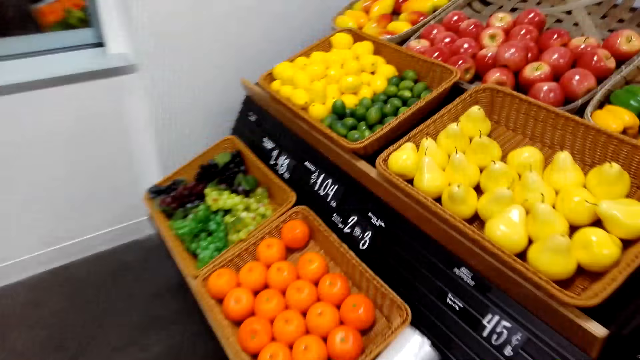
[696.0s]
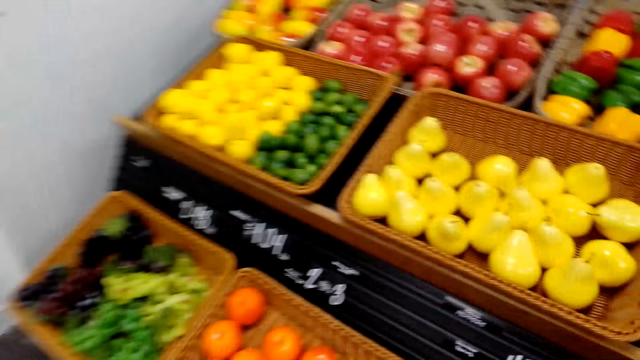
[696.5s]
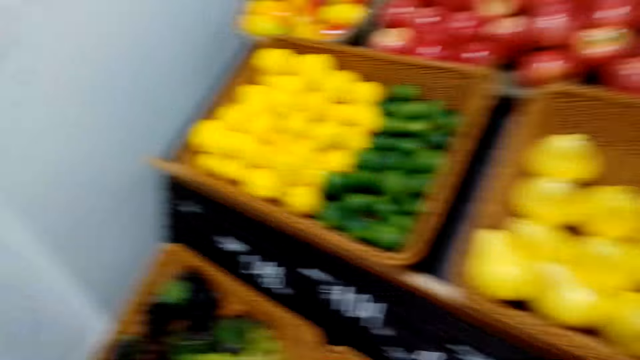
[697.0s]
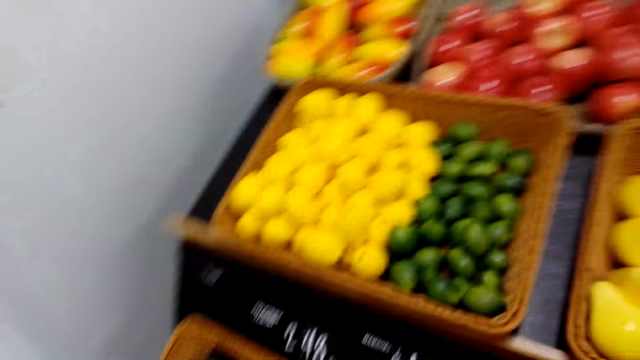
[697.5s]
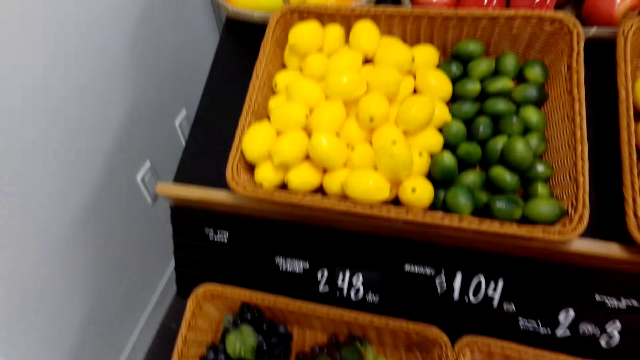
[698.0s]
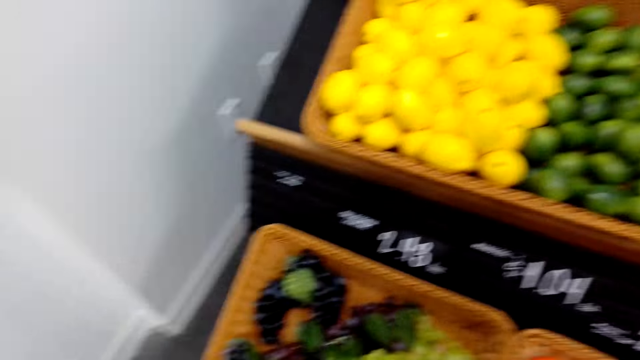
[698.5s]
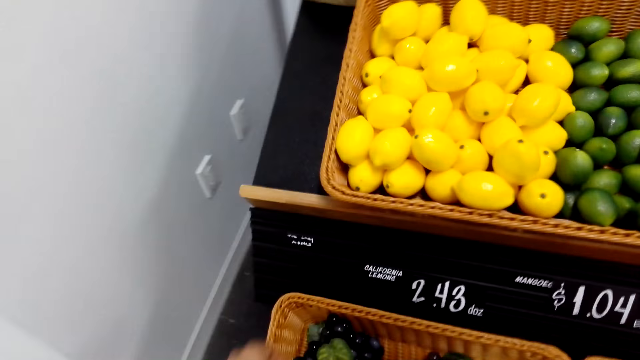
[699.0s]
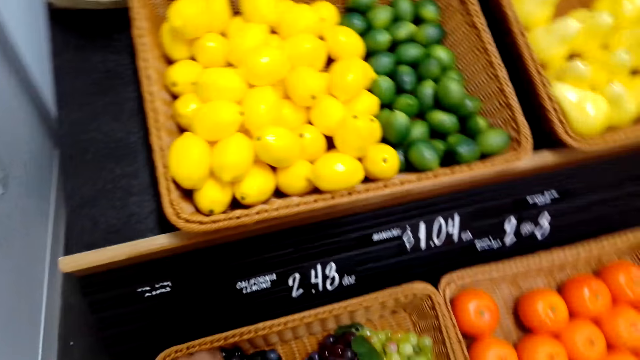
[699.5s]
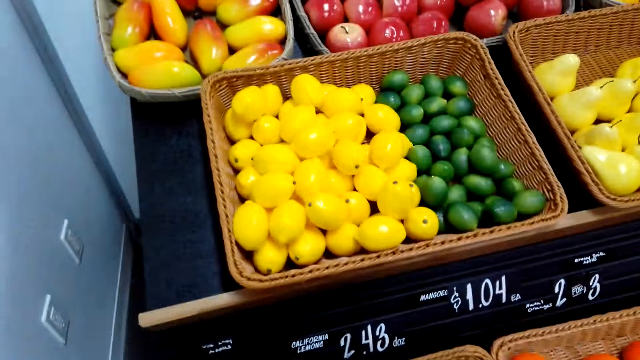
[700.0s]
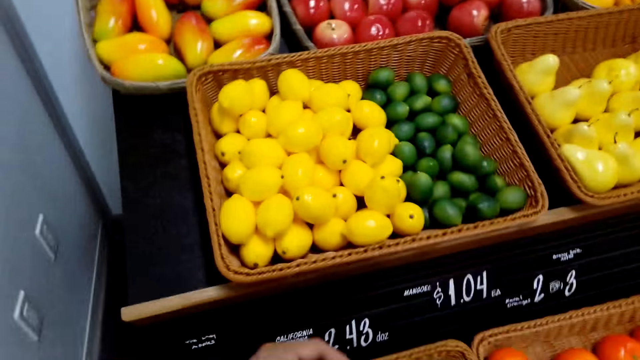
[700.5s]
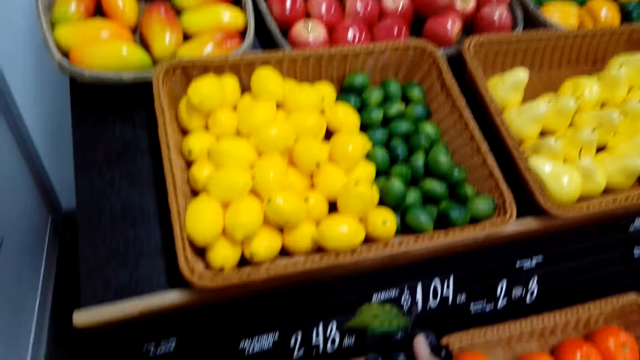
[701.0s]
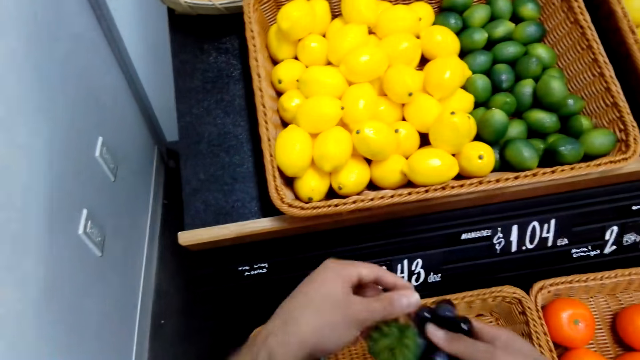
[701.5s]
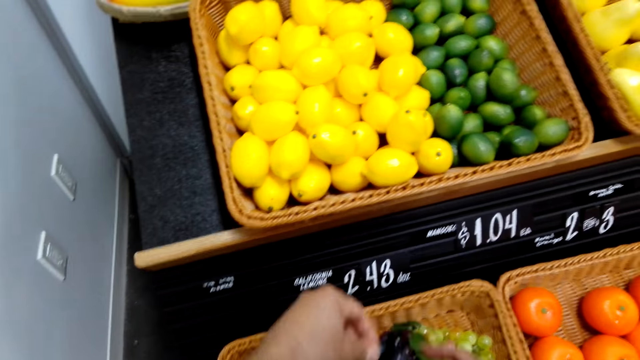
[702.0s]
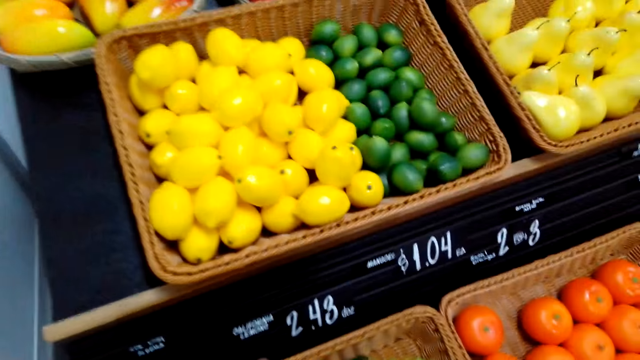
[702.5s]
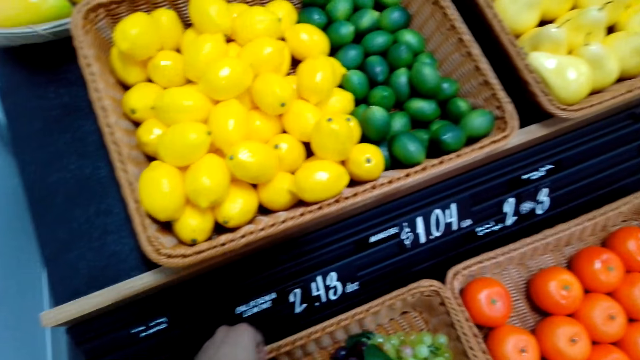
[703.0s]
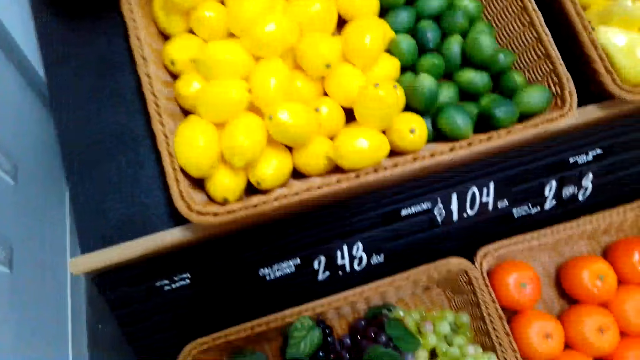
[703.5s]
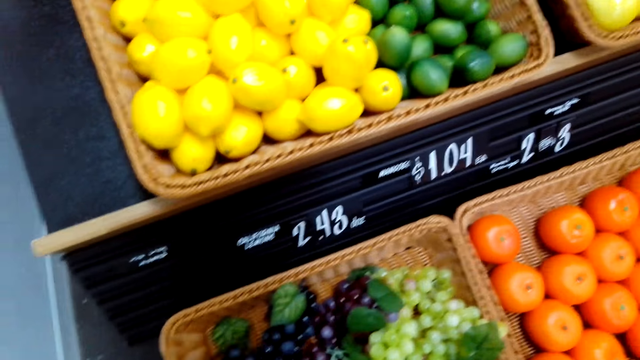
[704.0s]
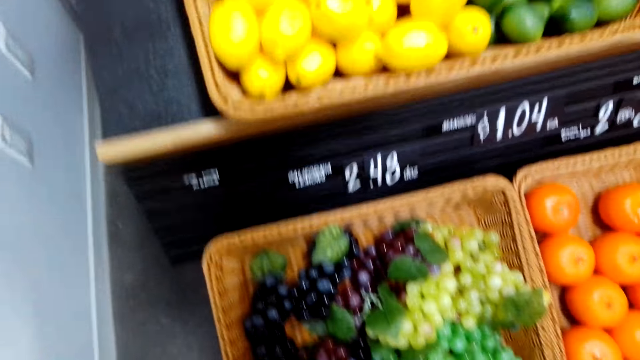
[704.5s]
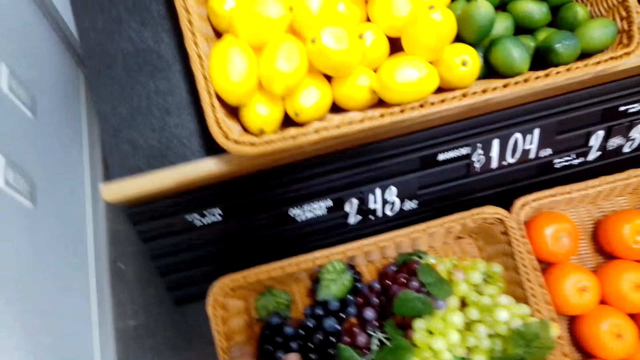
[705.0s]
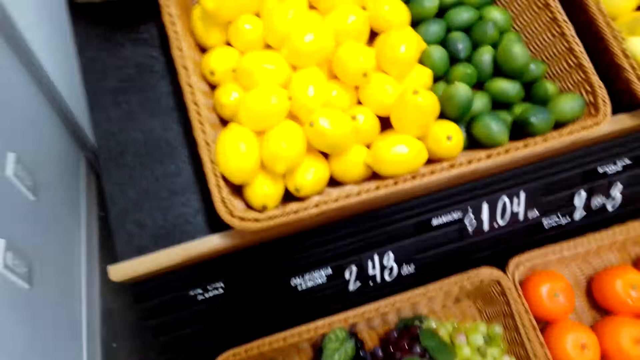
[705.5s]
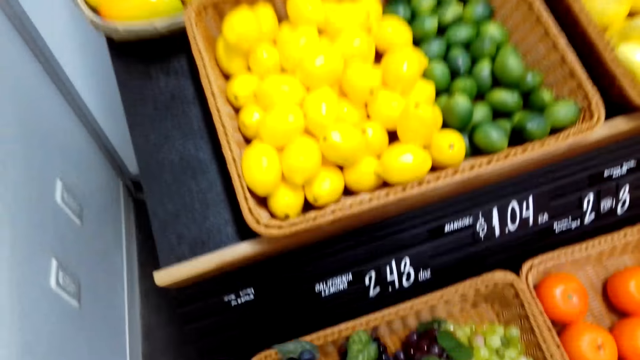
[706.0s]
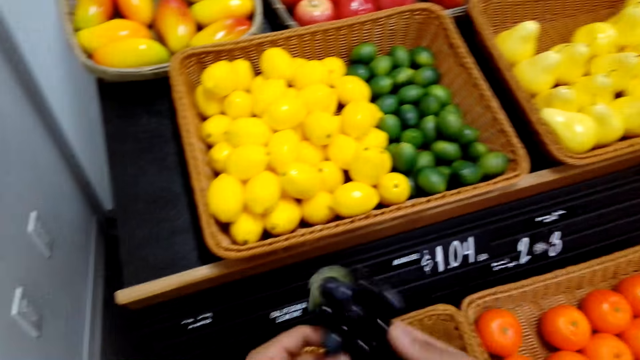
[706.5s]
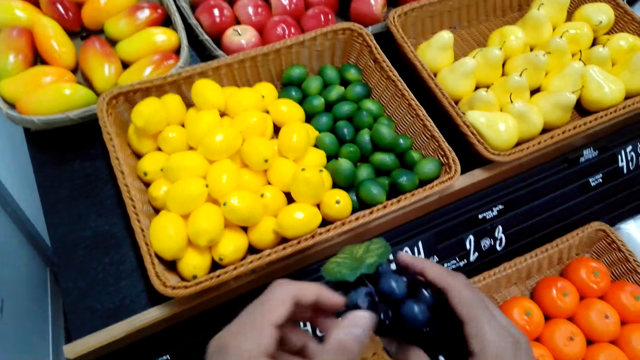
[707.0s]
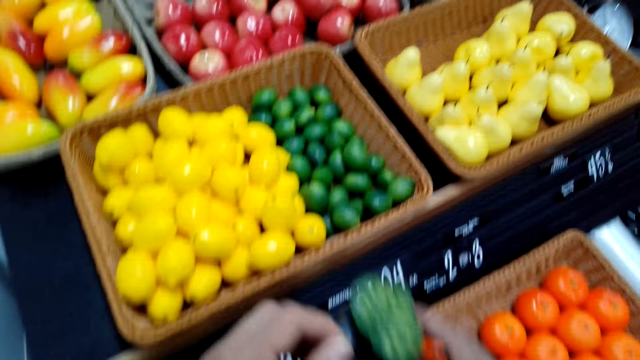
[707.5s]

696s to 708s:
The camera wearer looks around the shelf. They inspect grapes on display and touch fruits on the shelf.

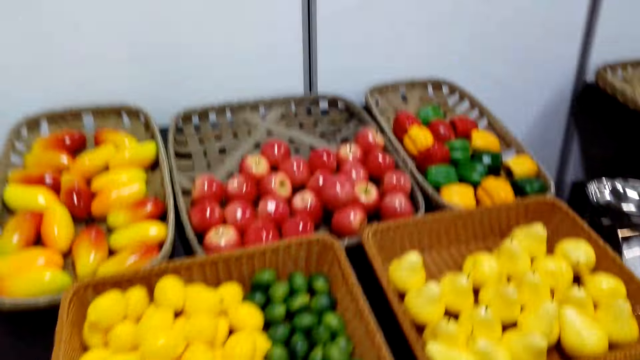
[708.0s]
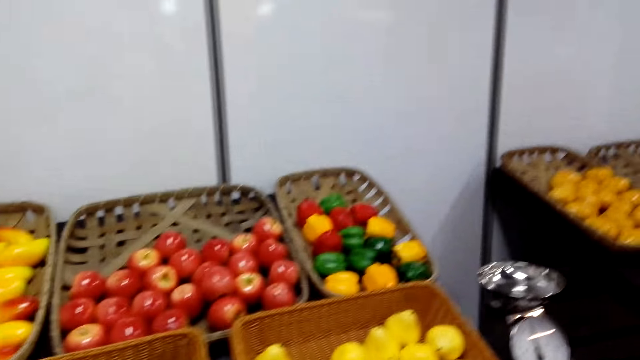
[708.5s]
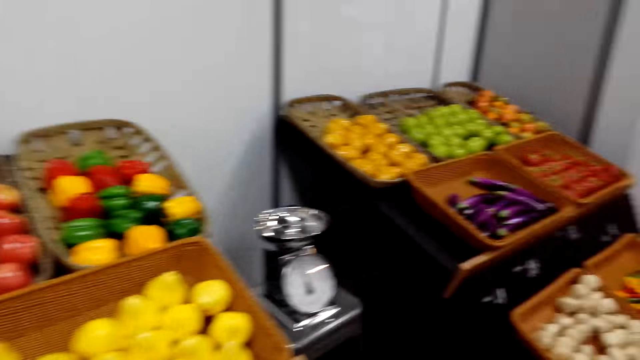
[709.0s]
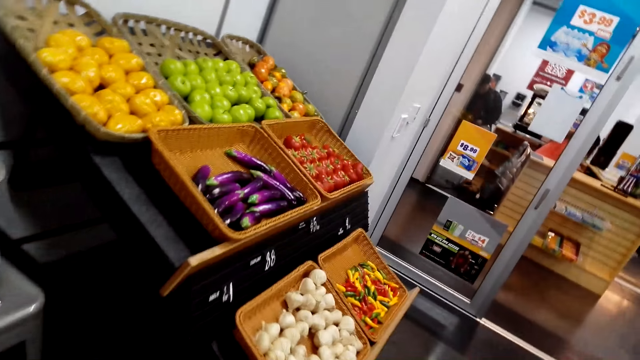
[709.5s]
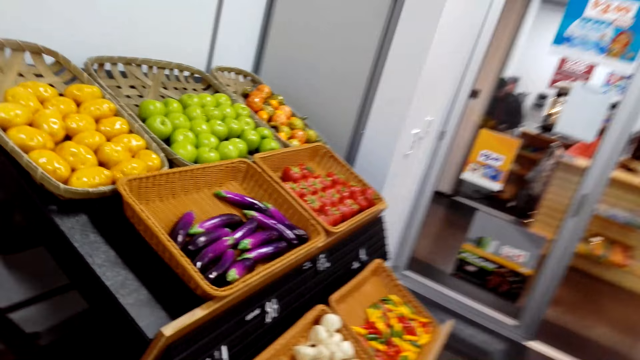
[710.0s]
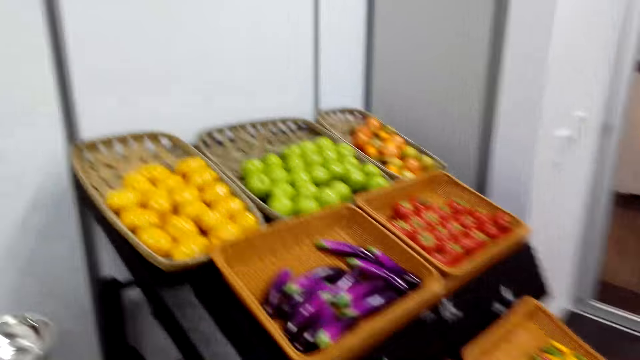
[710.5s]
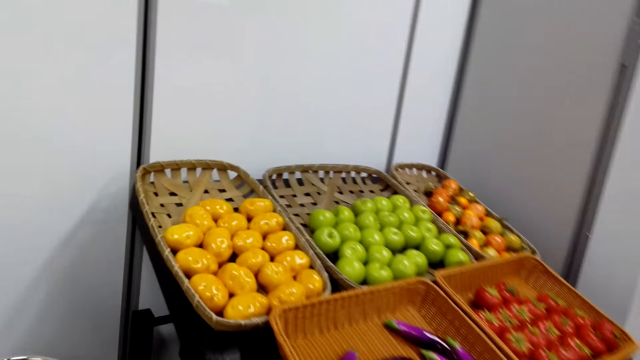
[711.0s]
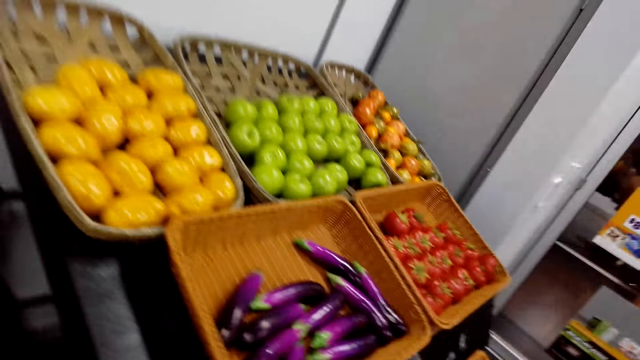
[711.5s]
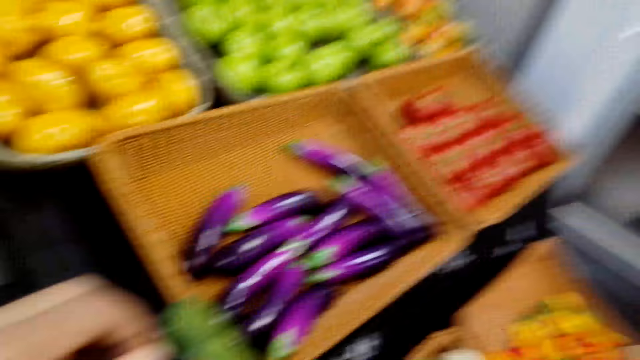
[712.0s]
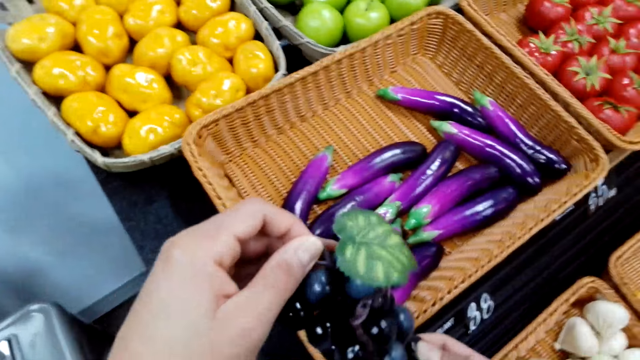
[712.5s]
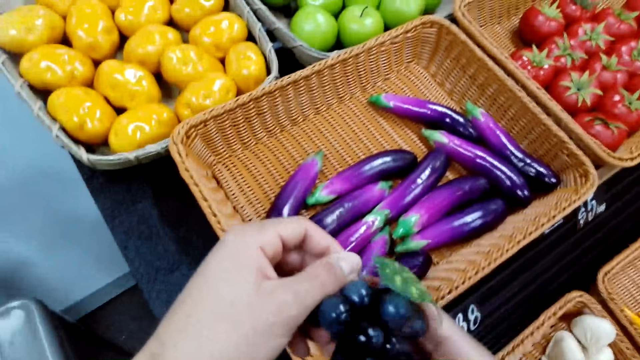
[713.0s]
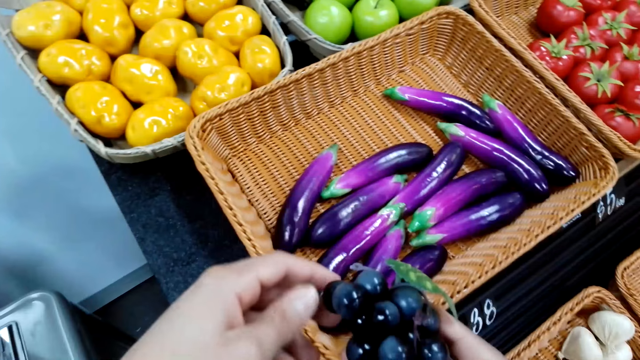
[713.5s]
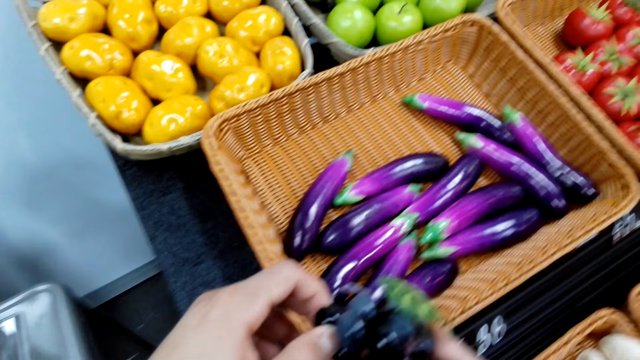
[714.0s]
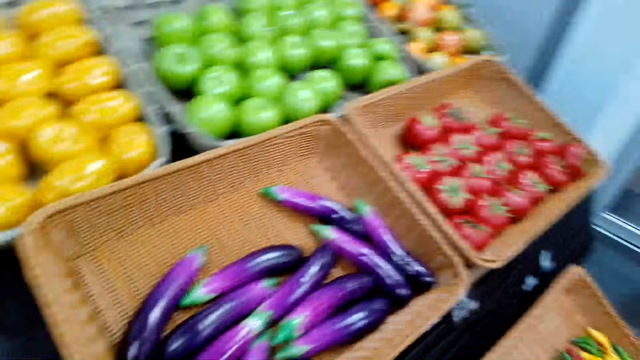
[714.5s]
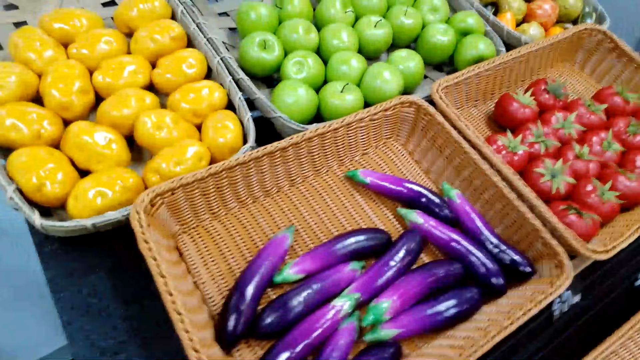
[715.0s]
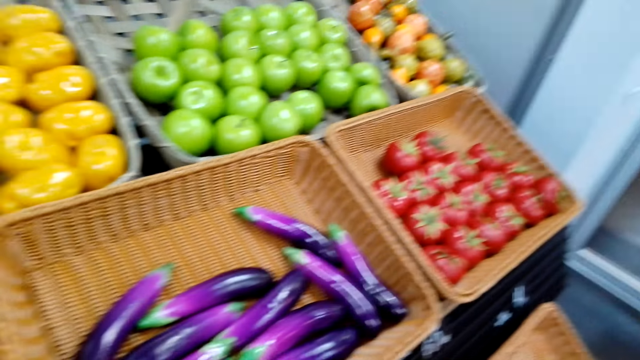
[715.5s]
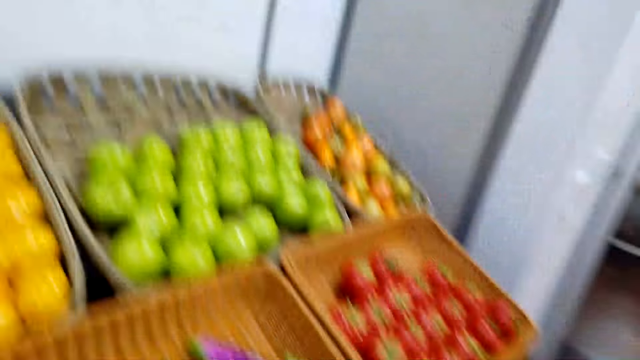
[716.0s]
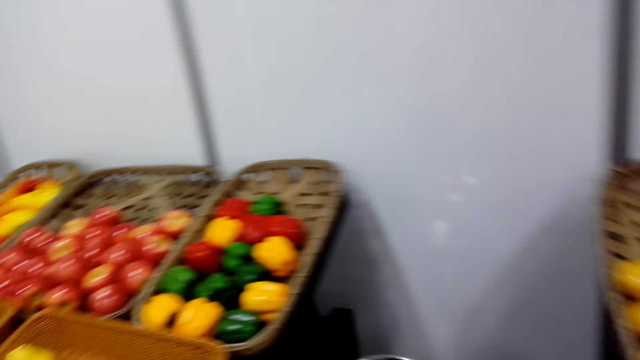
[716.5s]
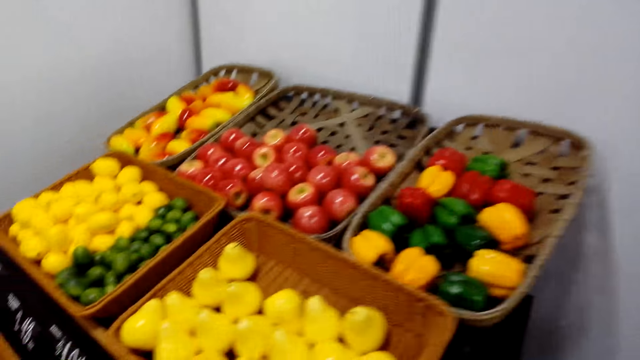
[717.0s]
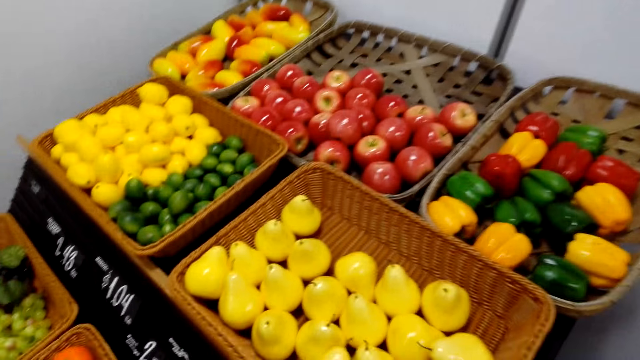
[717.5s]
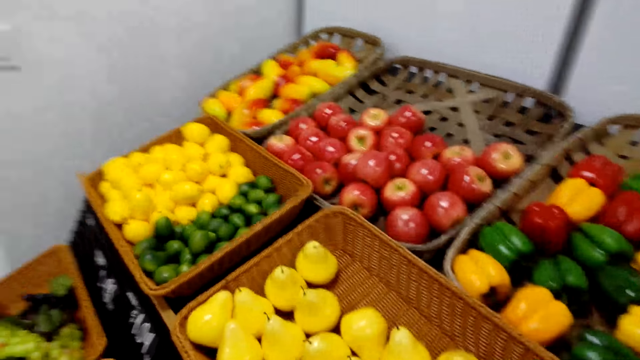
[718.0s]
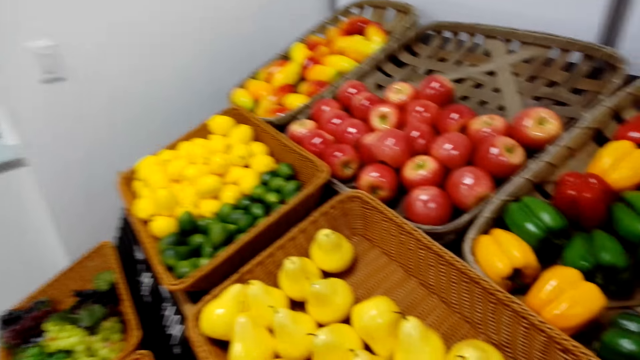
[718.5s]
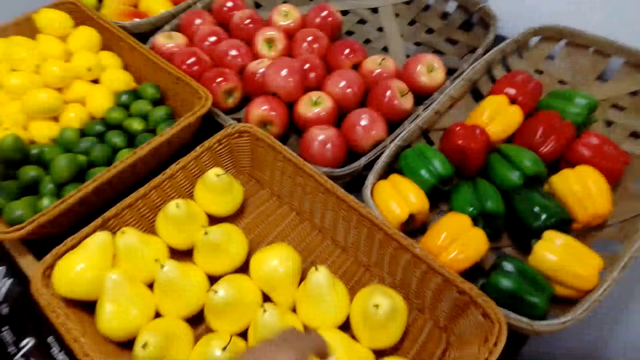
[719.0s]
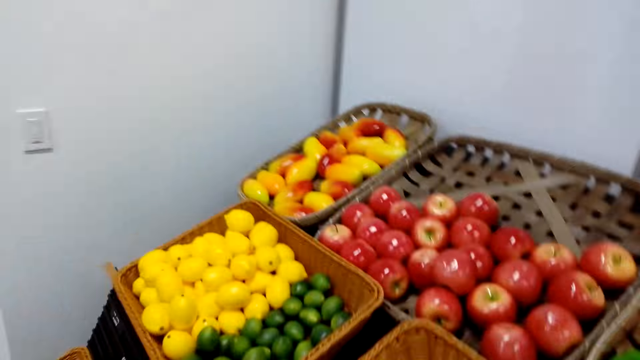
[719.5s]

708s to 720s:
The camera wearer moves to the side and walks around the shelf. They pluck grapes. They walk around the shop.
